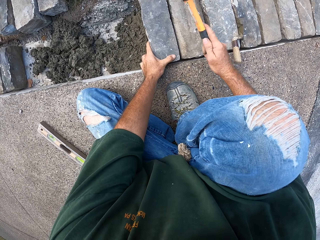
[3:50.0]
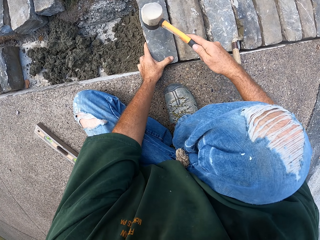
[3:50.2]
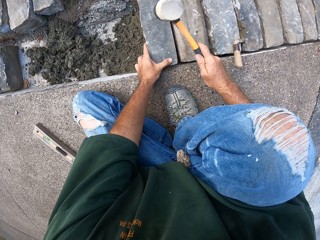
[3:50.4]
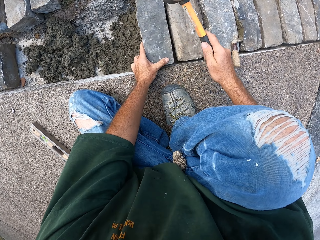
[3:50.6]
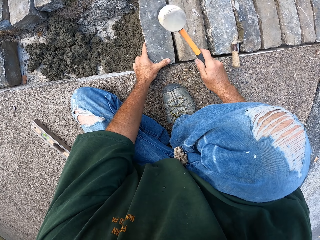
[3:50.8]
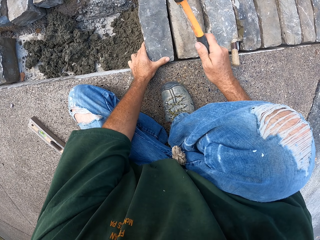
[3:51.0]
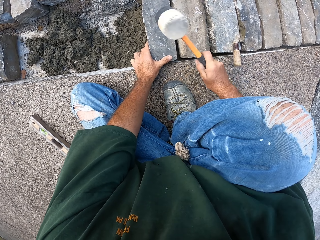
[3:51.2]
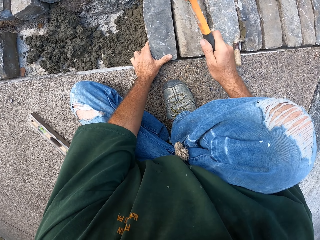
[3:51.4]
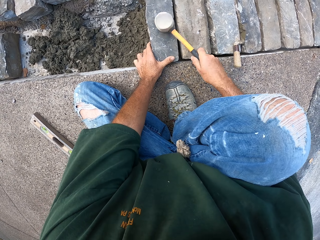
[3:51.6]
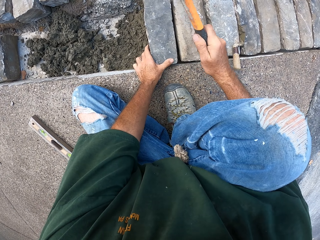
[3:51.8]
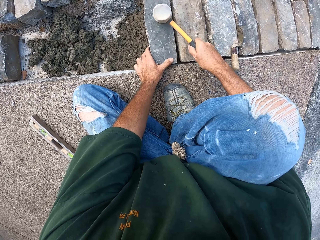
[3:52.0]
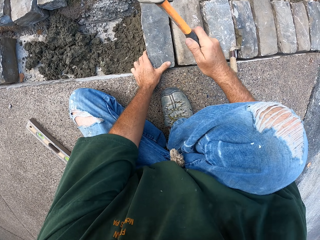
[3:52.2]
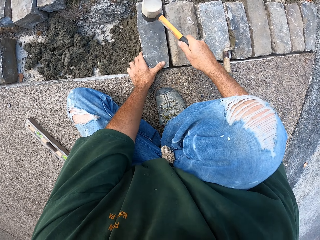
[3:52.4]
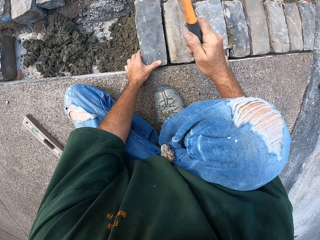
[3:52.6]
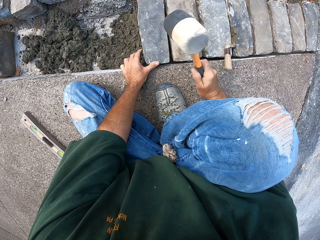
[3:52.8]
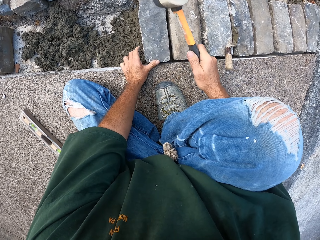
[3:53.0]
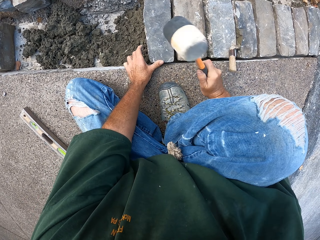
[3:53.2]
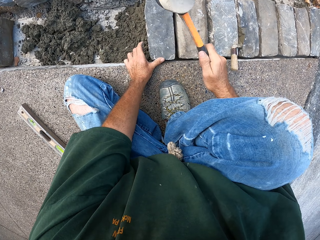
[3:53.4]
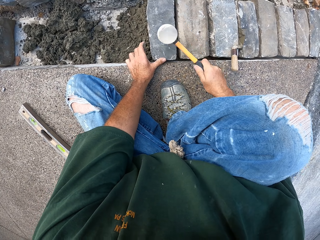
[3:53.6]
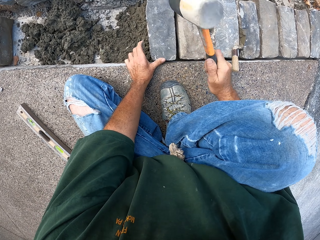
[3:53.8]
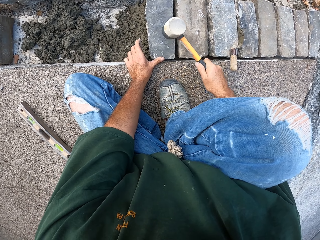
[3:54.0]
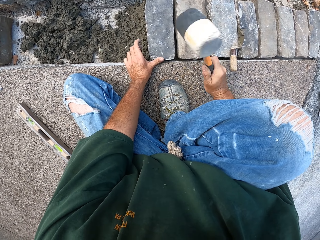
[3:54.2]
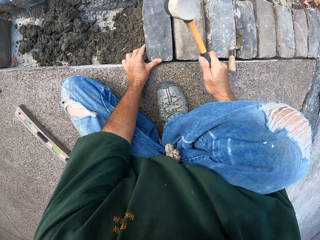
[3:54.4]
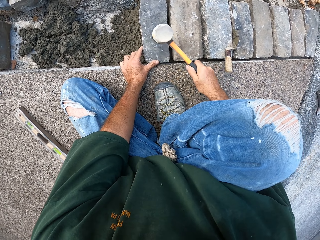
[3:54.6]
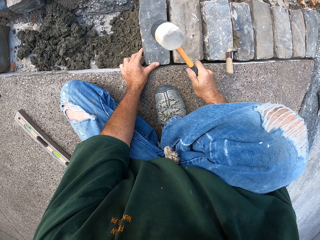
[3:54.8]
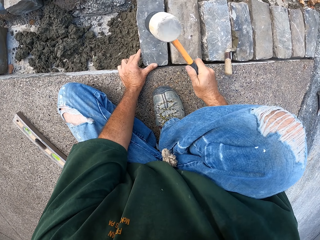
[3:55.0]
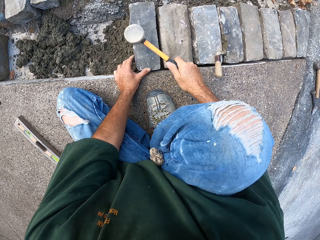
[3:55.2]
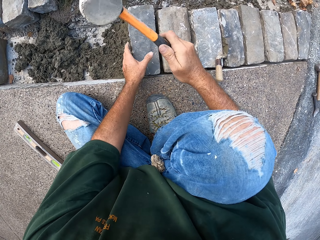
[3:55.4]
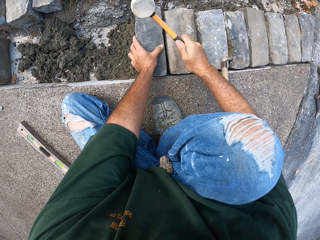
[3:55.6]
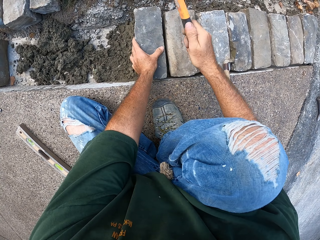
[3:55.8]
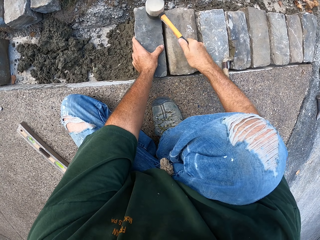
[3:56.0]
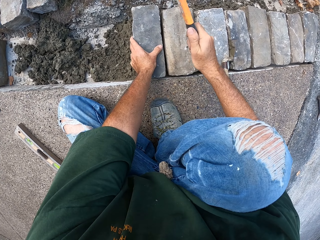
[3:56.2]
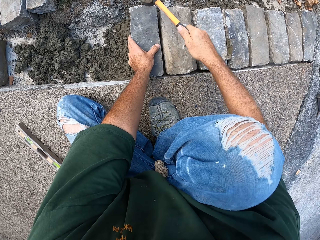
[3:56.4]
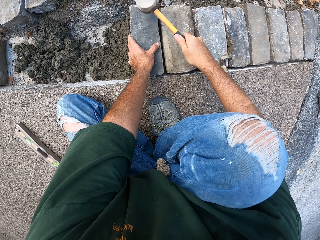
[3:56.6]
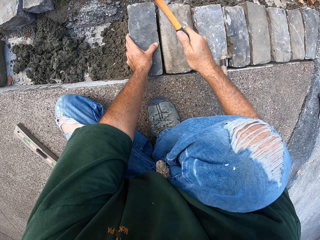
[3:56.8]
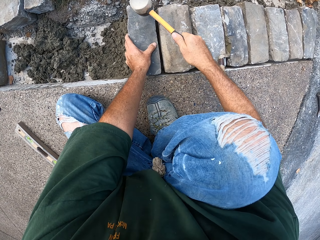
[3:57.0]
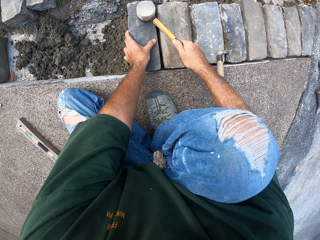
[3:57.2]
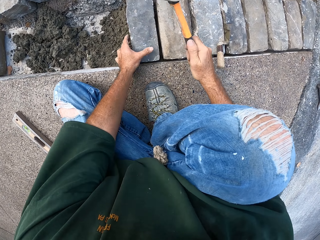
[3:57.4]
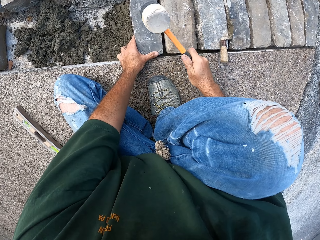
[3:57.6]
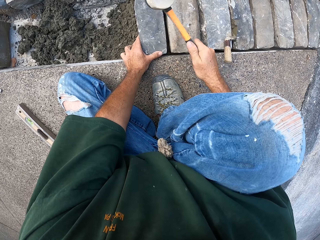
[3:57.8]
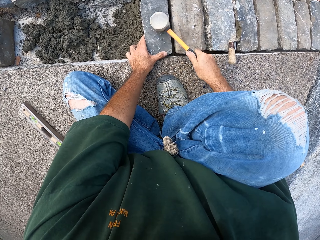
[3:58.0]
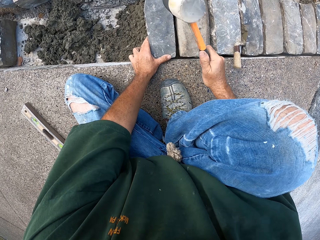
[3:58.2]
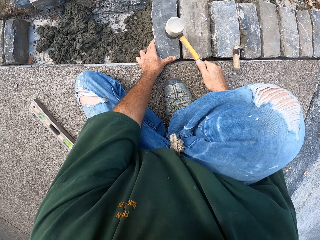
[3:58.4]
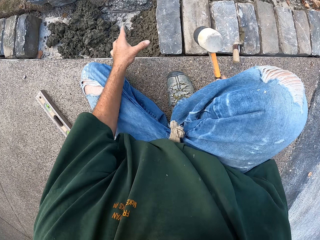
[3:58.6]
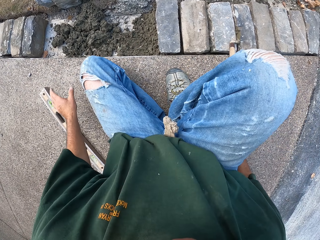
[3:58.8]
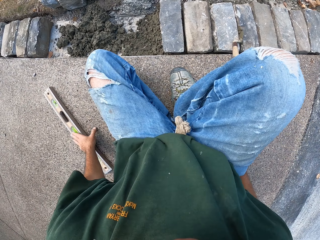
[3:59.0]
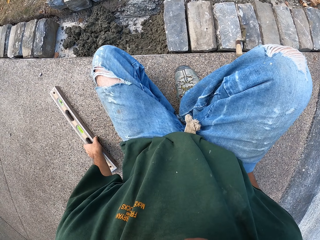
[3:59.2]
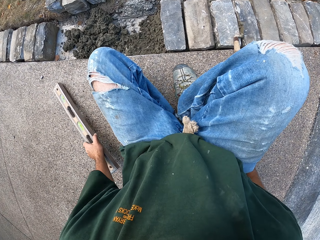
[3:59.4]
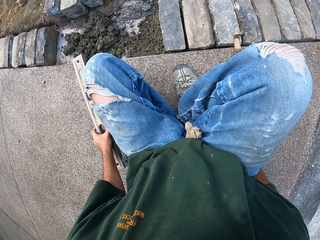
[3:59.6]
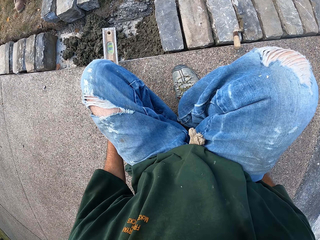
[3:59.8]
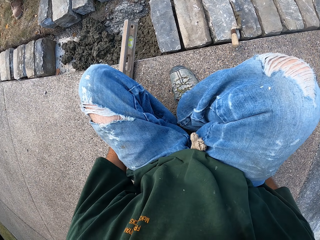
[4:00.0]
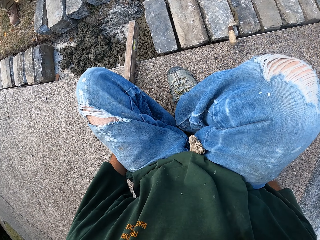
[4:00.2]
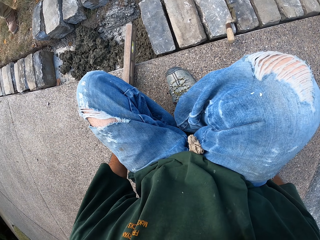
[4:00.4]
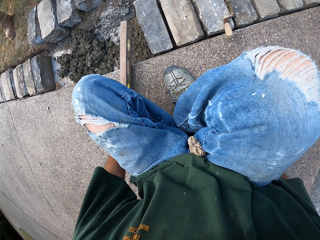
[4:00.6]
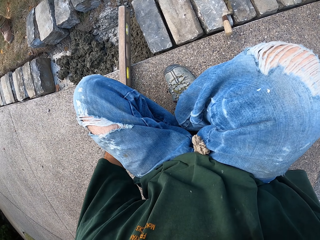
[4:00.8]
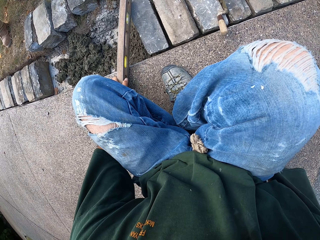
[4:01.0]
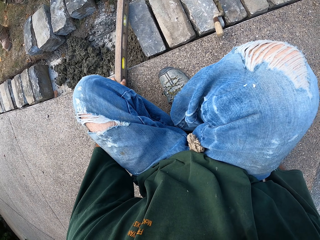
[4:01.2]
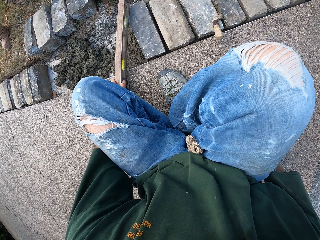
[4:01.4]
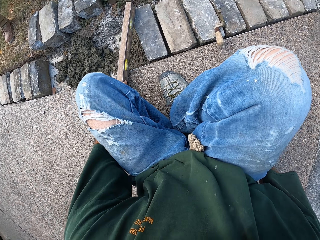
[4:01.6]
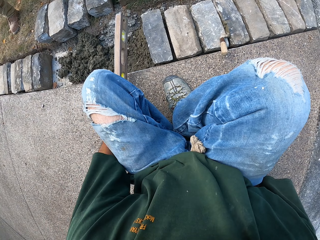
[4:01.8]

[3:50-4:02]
The camera wearer hits the stone block with a hammer. They put the hammer down and pick up a level ruler or level balance. They check the level with the level balance.

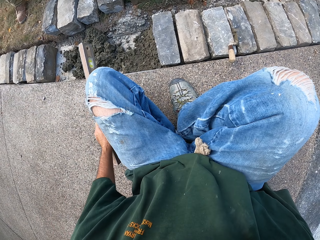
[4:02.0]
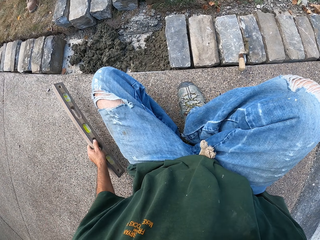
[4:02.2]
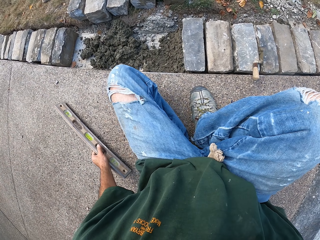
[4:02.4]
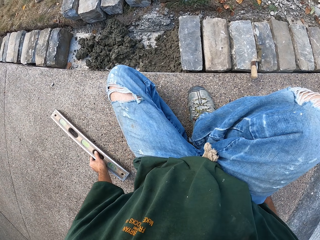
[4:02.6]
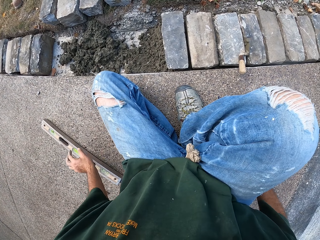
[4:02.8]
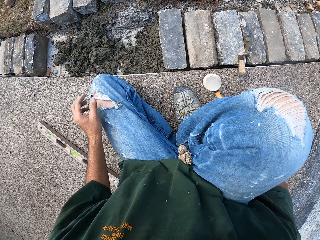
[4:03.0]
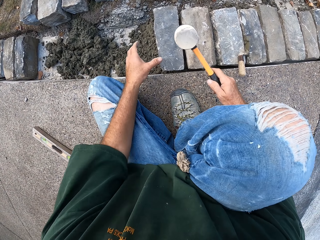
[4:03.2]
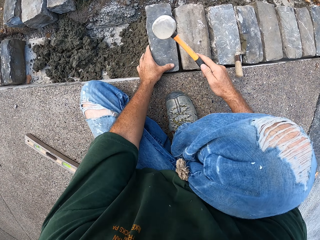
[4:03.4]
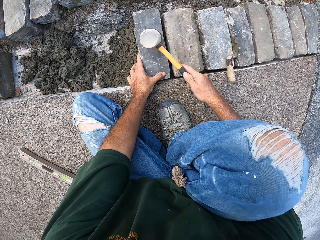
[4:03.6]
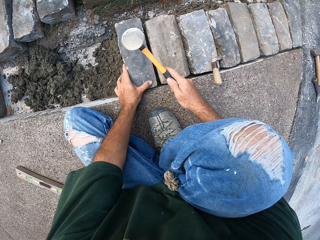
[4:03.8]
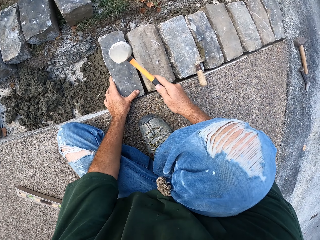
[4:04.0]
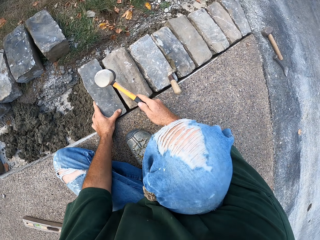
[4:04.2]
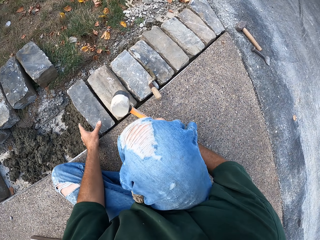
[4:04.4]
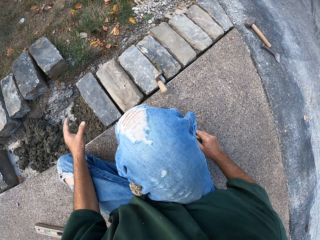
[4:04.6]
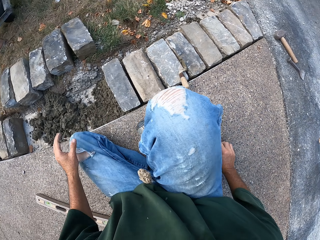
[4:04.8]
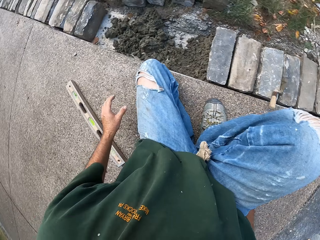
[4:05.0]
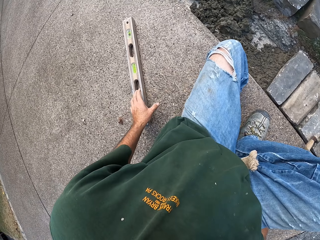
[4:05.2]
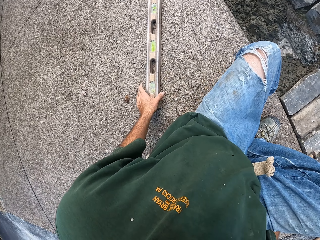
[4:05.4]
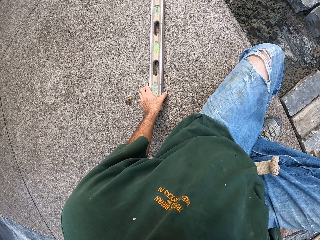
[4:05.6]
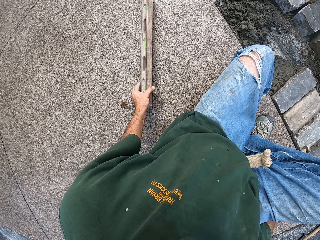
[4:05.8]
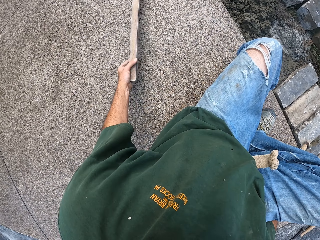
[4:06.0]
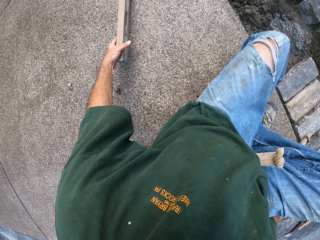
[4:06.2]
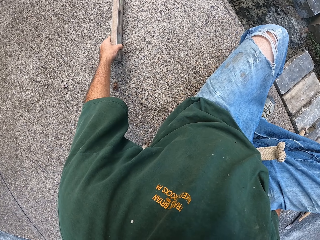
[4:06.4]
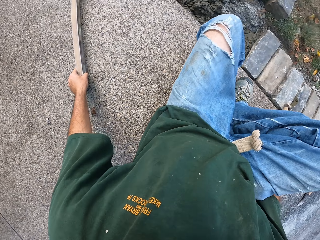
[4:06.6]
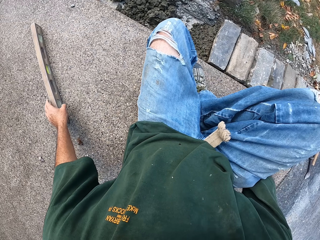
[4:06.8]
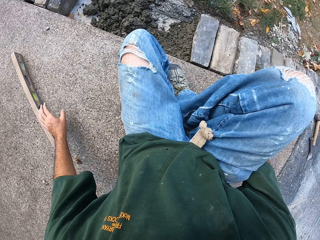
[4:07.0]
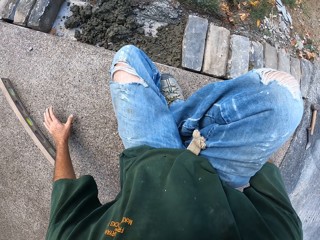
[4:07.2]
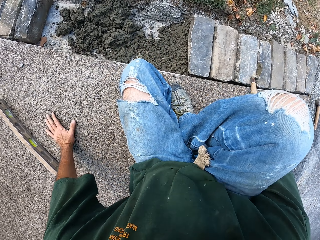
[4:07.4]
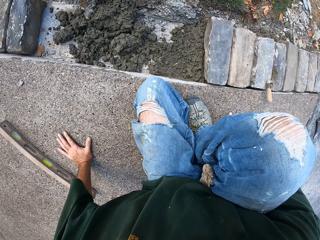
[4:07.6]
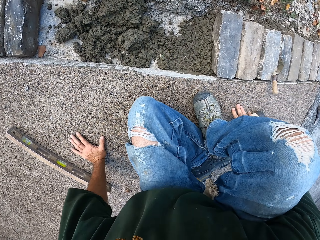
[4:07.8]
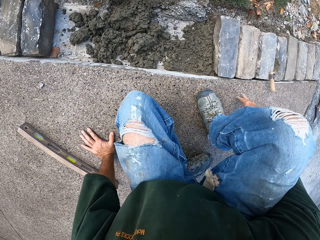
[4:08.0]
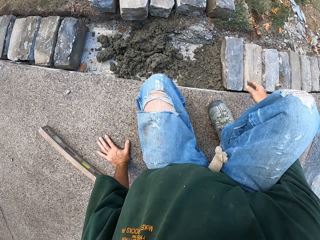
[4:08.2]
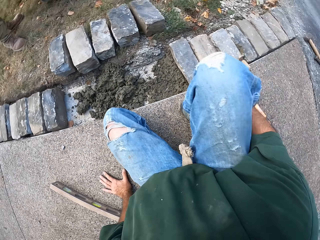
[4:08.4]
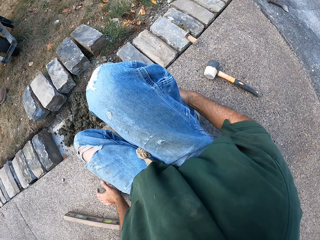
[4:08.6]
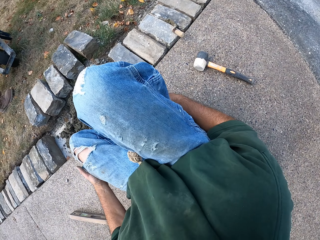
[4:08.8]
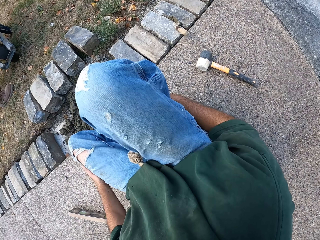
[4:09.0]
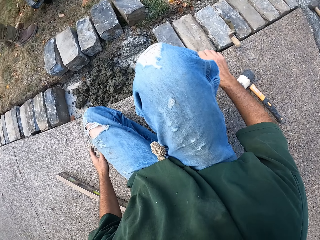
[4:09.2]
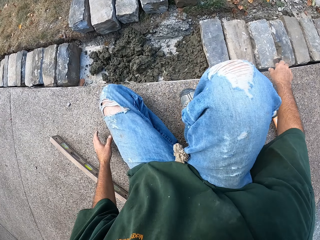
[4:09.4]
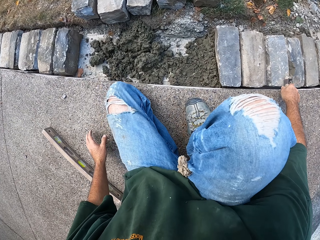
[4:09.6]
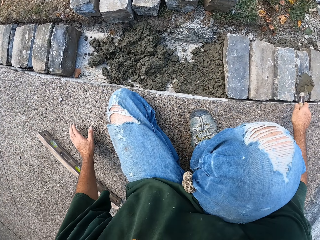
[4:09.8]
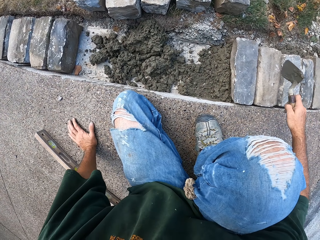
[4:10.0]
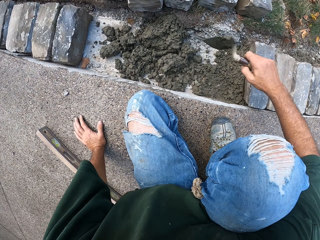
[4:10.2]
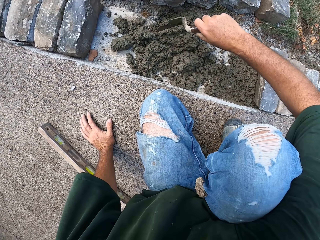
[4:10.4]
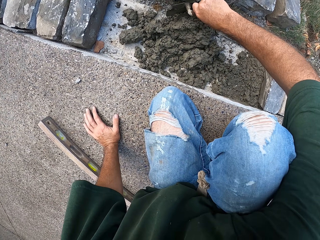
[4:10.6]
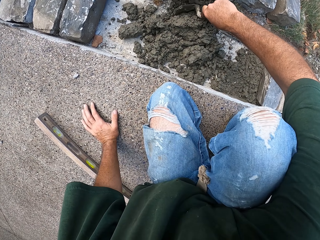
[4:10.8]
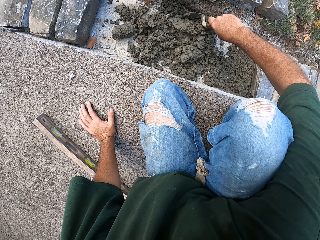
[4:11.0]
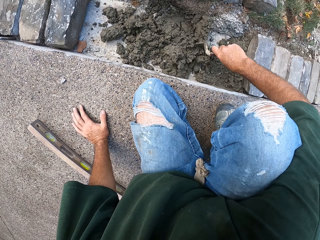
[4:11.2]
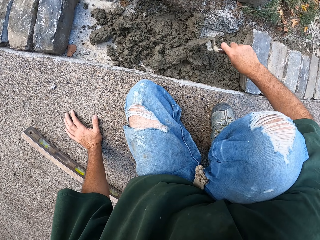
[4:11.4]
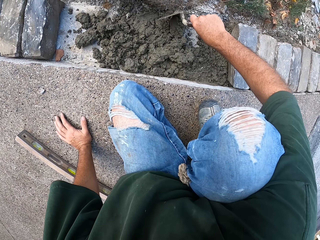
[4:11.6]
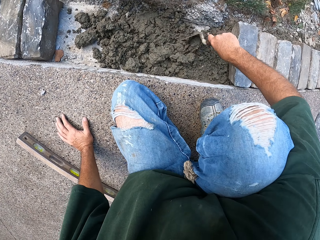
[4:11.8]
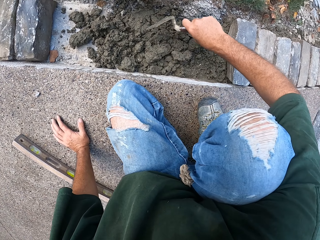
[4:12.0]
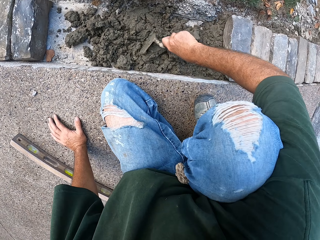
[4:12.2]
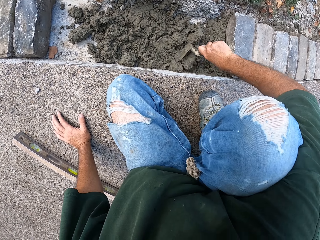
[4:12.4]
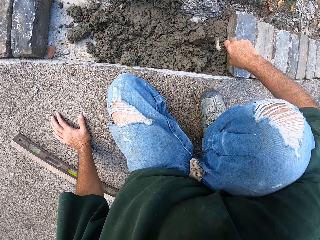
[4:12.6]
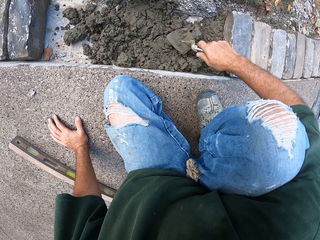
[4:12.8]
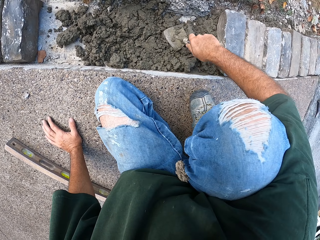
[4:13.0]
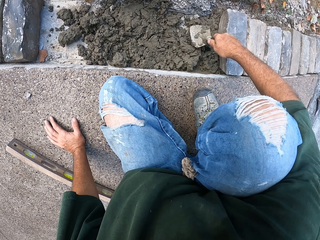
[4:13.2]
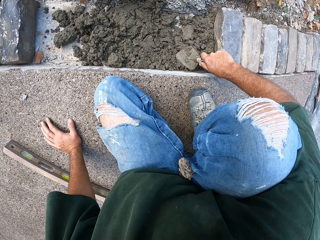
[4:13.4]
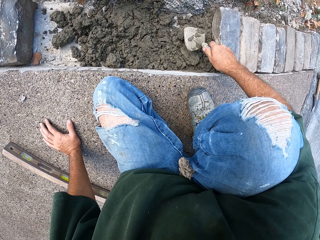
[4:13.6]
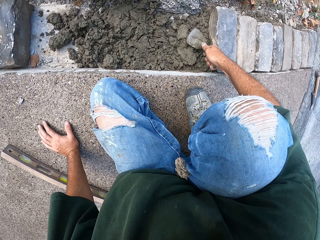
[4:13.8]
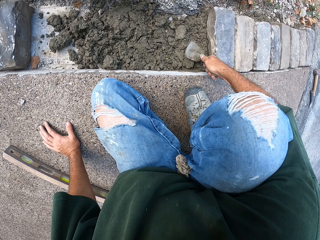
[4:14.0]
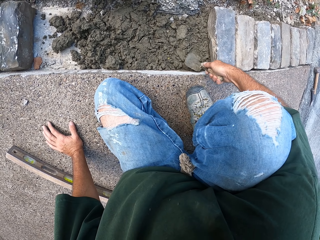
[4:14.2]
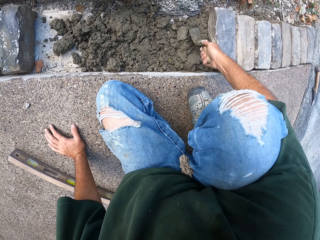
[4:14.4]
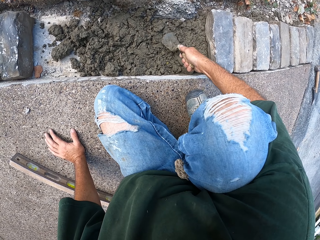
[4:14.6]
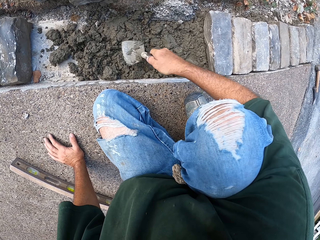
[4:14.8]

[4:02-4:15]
The camera wearer puts the level balance aside, picks up a hammer, hits the stone block with the hammer, and puts the hammer down. They push the level balance aside. They take a trowel. They spread mortar in the furrow with the trowel.
